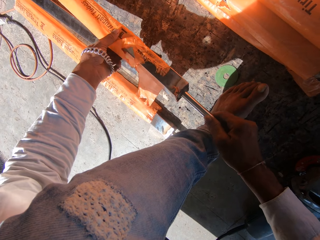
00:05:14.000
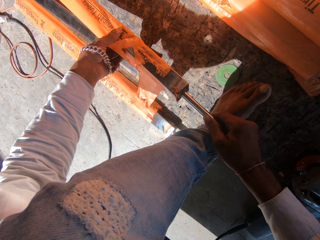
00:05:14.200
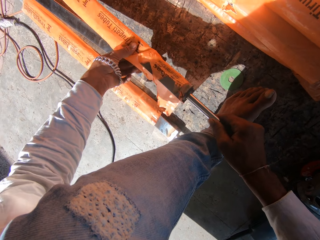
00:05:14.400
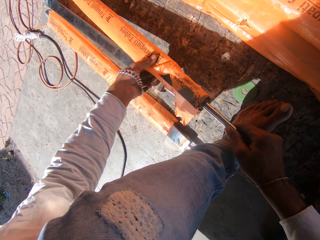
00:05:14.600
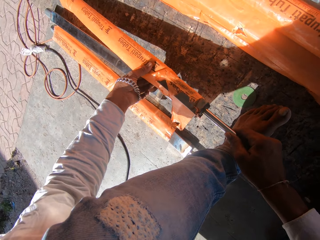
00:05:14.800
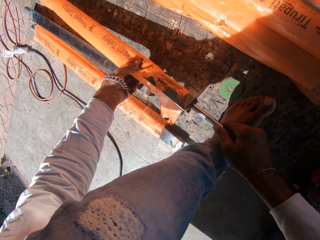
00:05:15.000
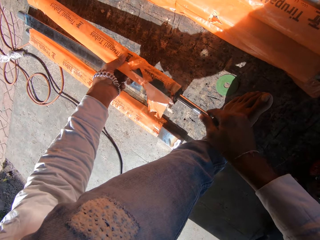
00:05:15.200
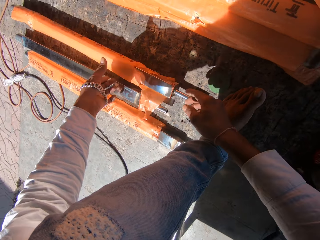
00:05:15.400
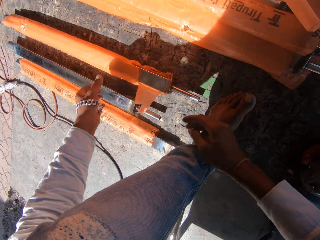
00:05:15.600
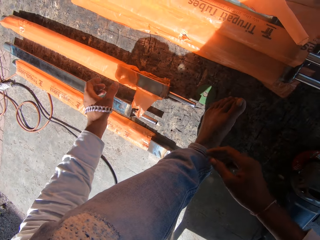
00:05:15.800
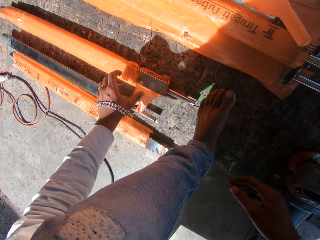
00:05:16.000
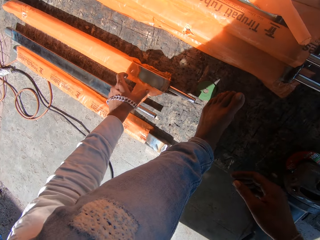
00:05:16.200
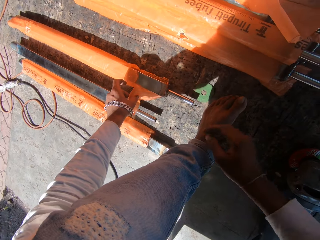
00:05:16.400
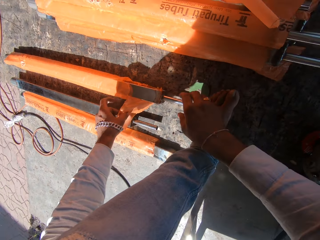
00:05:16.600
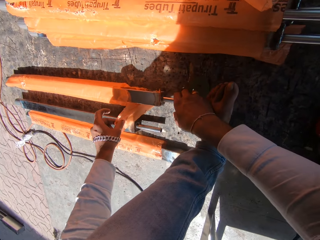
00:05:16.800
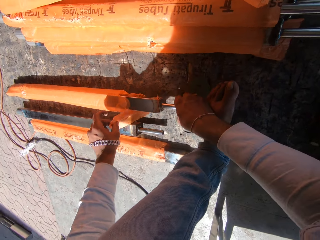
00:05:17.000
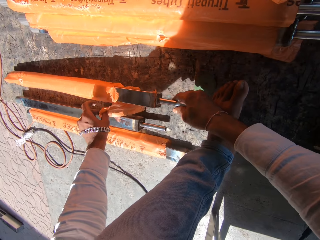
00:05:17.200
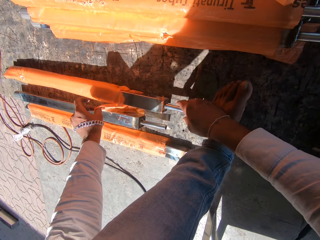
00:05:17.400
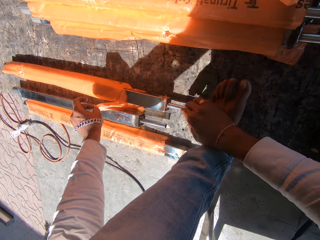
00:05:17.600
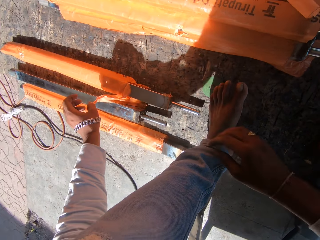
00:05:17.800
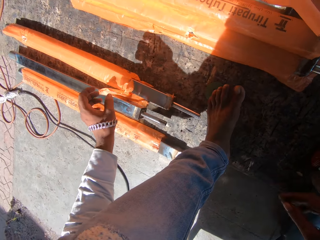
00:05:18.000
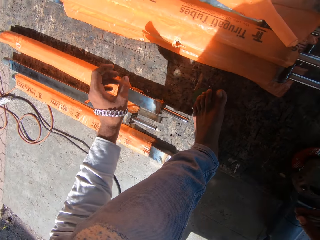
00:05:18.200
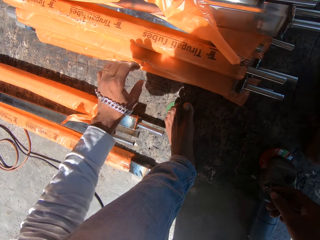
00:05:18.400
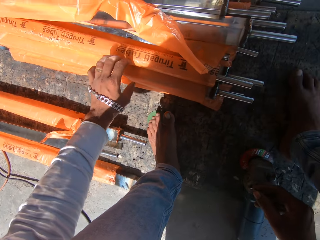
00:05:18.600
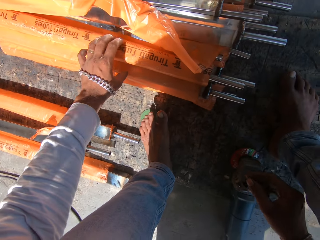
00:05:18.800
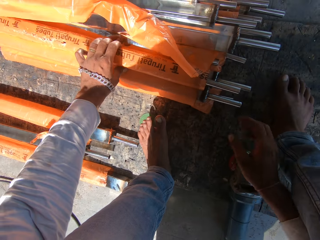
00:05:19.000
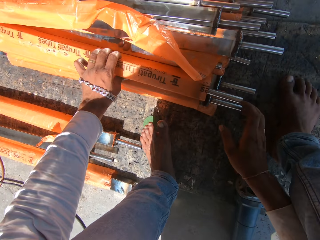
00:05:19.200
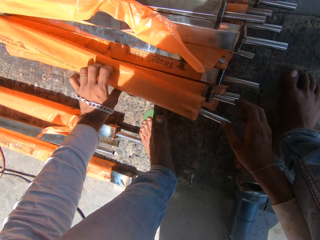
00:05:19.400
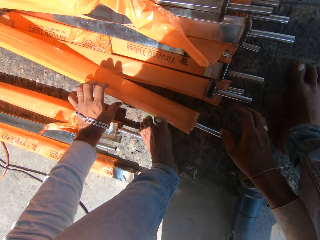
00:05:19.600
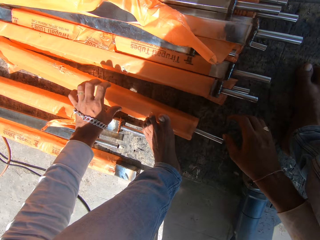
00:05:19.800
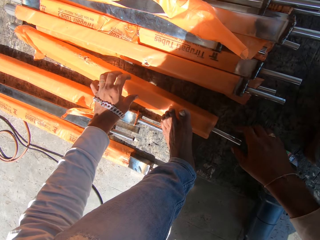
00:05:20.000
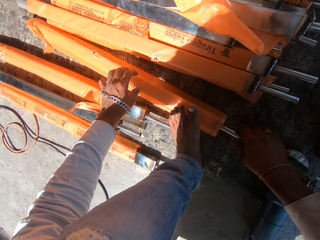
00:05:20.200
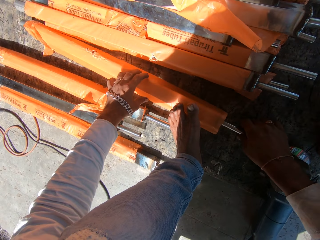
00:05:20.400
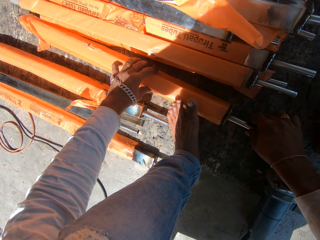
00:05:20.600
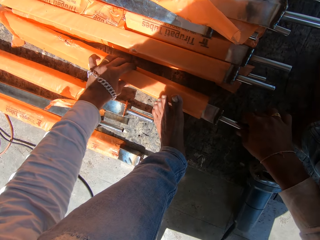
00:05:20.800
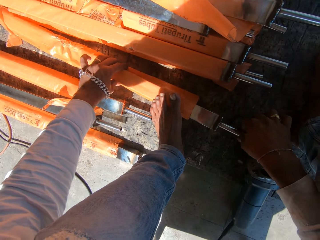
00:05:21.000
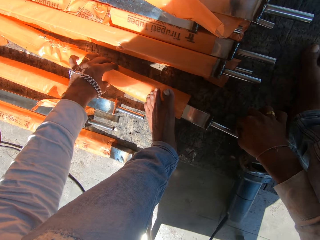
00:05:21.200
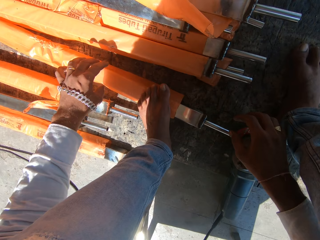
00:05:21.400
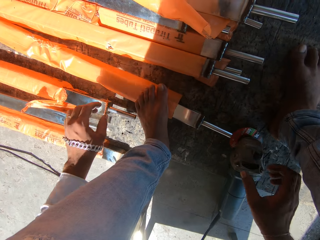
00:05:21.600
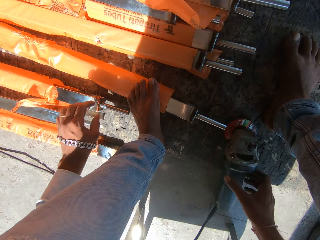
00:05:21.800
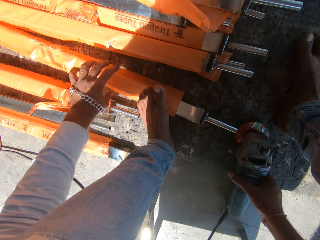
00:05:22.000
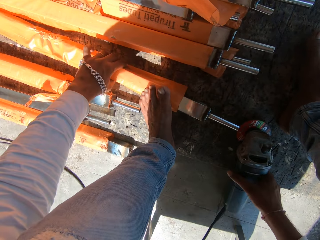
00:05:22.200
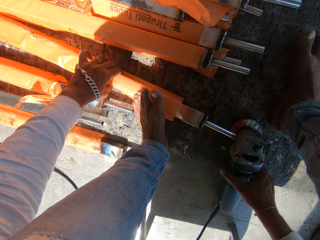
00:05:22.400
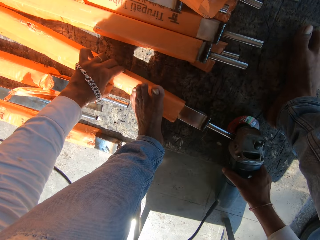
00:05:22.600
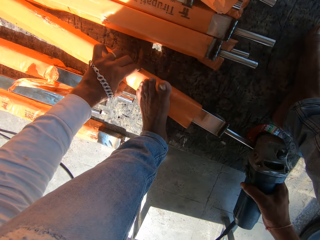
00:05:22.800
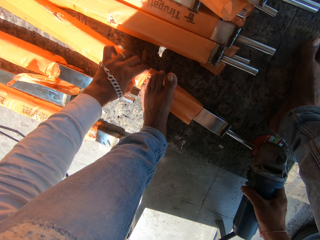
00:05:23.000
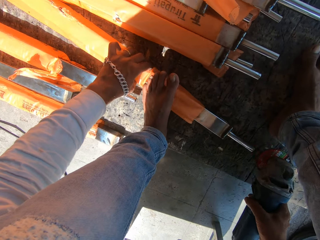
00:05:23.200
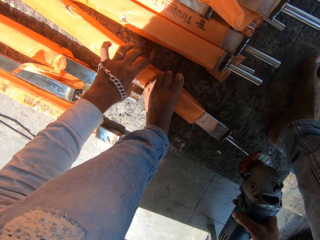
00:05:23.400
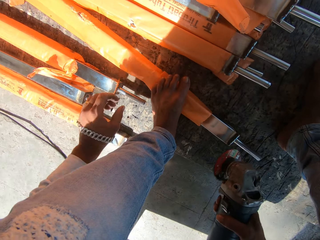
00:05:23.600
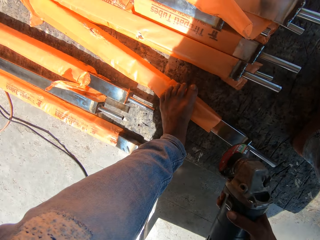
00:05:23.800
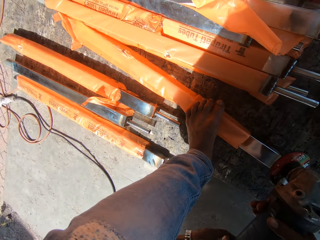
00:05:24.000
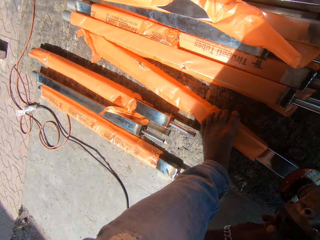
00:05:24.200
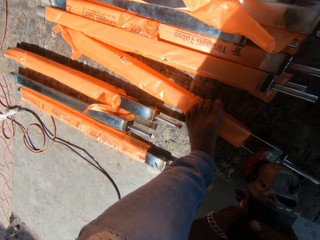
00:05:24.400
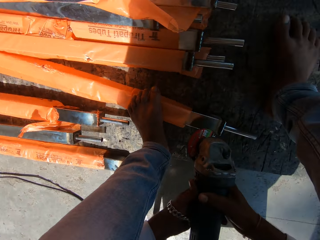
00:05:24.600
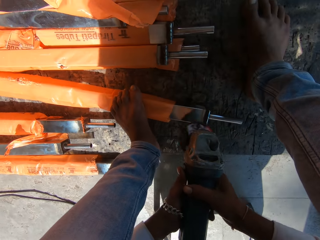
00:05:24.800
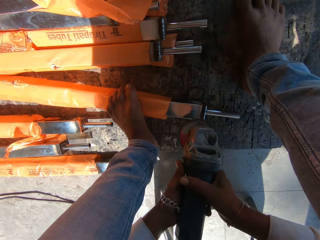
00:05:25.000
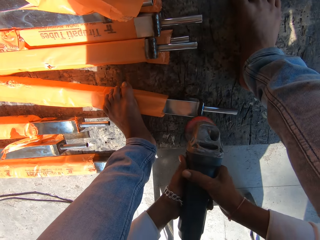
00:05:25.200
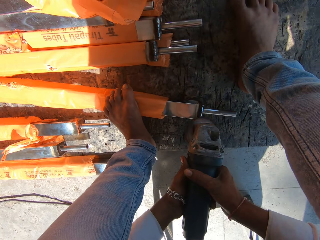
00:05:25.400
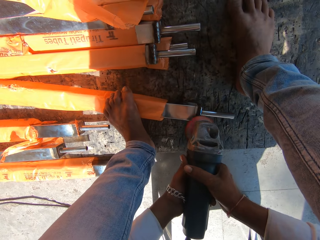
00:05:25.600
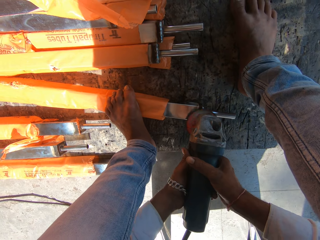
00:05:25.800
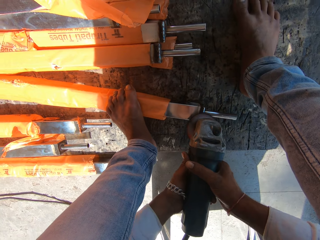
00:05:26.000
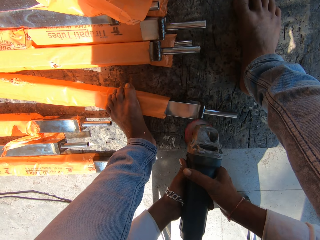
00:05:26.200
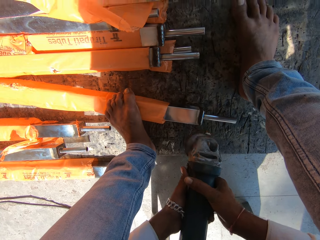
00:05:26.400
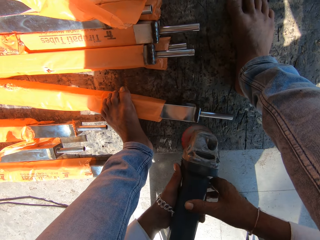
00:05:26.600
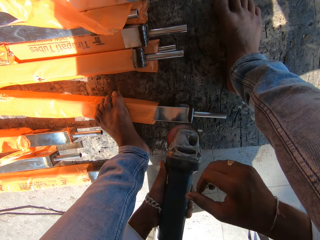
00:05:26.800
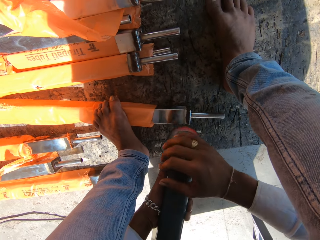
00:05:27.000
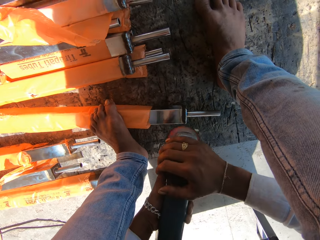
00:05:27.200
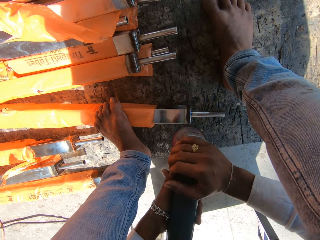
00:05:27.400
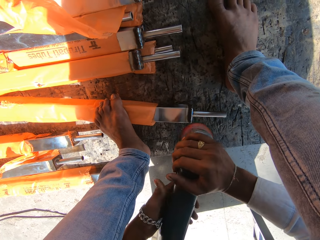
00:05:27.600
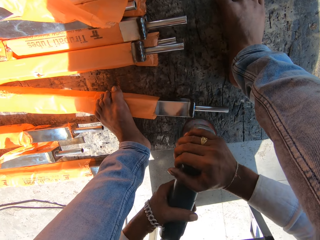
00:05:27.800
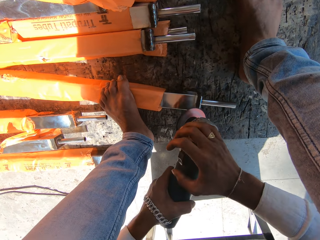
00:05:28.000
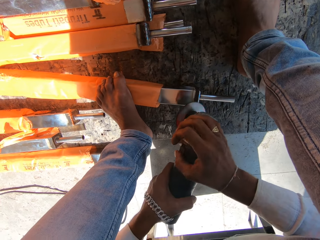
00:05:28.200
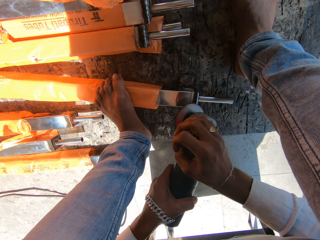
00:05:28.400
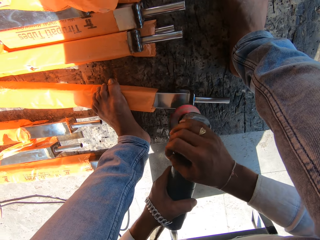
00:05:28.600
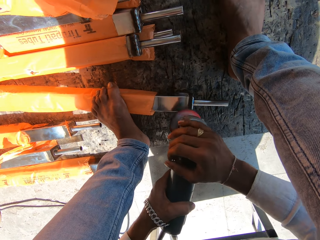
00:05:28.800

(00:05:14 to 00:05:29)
The camera wearer drops the metal tube on the floor with both hands. He holds the protective wrap on the metal tube with his left hand. He lifts the metal tube from the floor with his left hand. He drops the metal tube on the floor with his left hand. He holds the metal tube on a stack of metal tubes with his left hand. He picks up the metal tube from the stack of metal tubes with his left hand. He drops the metal tube on the floor with his left hand. He picks up the metal tube from the floor with his right hand. He holds the protective wrap on the metal tube with his left hand. He pulls the metal tube on the floor out of the protective wrap with his right hand. He holds the angle grinder on the floor with his right hand. He adjusts the metal tube on the floor with his left hand. He picks up the angle grinder from the floor with his right hand. He holds the angle grinder with both hands. He operates the angle grinder in both hands. He welds. He polishes the metal tube on the floor with the angle grinder in both hands. He adjusts his right hand on the angle grinder. He adjusts his left hand on the angle grinder.

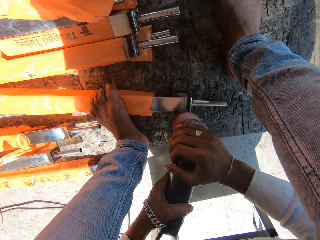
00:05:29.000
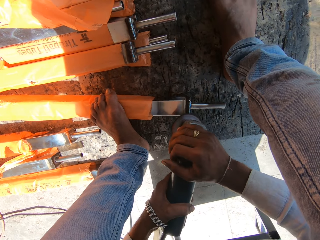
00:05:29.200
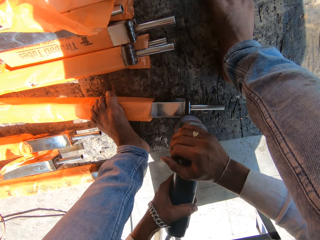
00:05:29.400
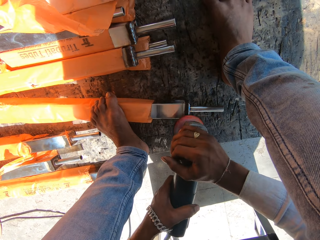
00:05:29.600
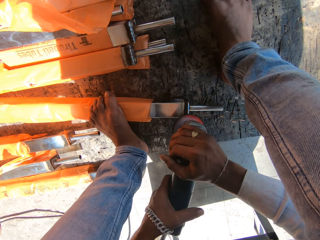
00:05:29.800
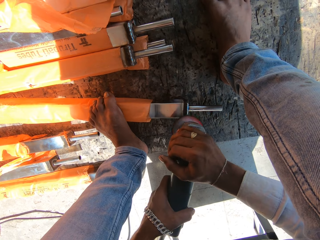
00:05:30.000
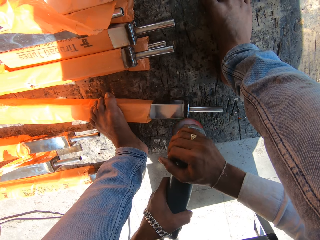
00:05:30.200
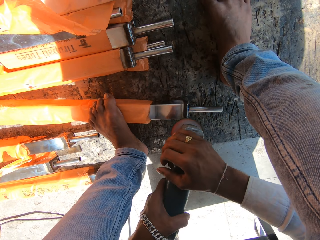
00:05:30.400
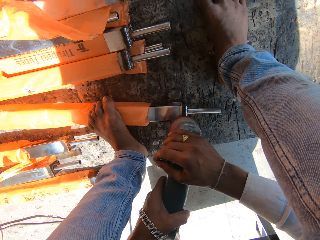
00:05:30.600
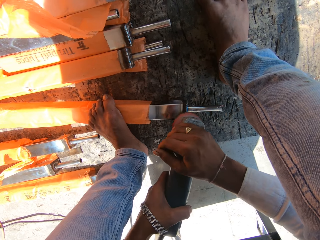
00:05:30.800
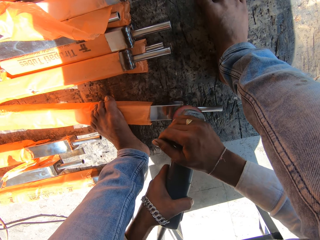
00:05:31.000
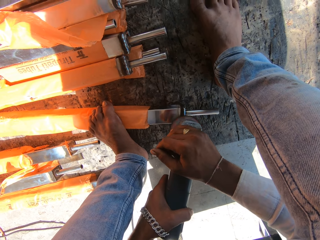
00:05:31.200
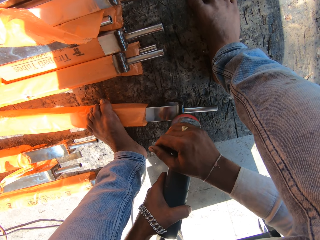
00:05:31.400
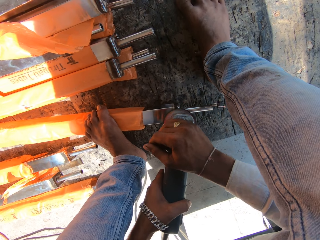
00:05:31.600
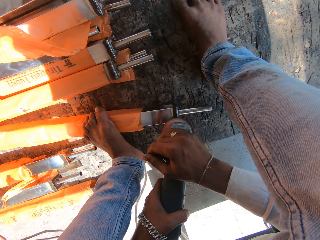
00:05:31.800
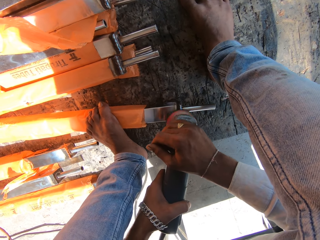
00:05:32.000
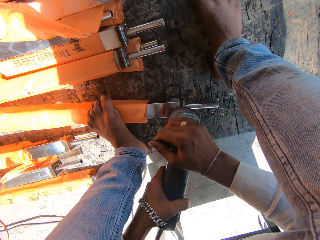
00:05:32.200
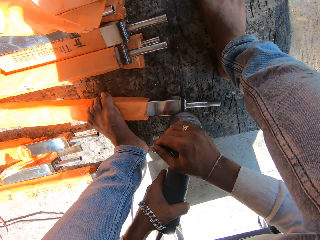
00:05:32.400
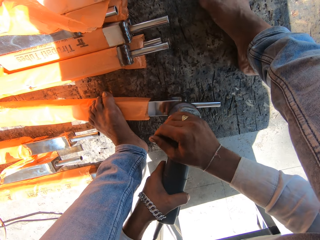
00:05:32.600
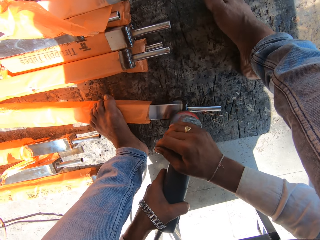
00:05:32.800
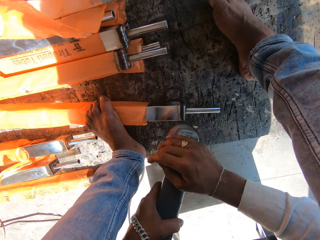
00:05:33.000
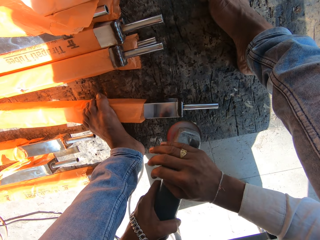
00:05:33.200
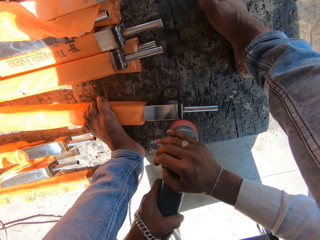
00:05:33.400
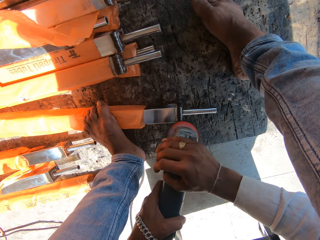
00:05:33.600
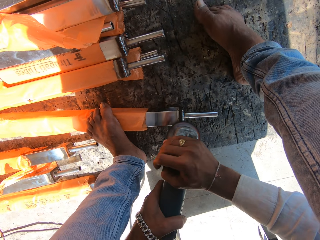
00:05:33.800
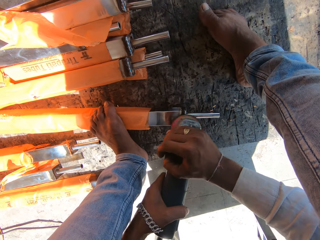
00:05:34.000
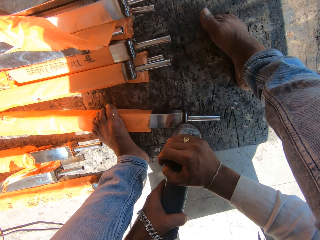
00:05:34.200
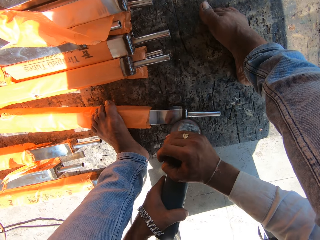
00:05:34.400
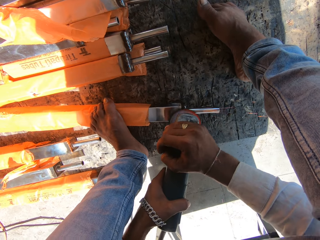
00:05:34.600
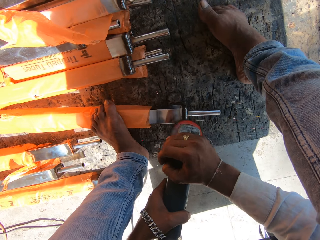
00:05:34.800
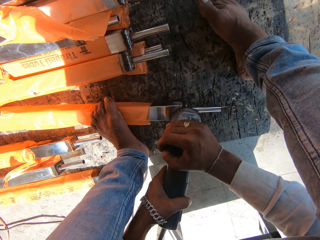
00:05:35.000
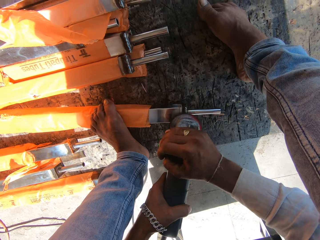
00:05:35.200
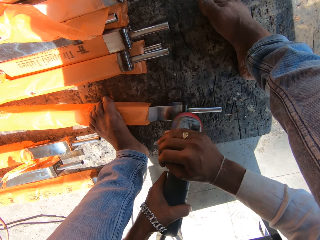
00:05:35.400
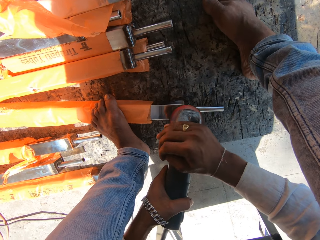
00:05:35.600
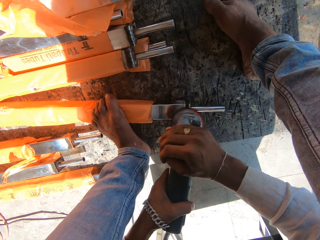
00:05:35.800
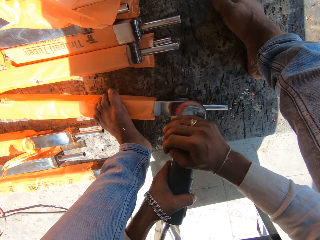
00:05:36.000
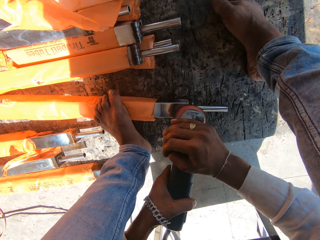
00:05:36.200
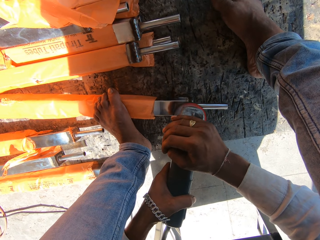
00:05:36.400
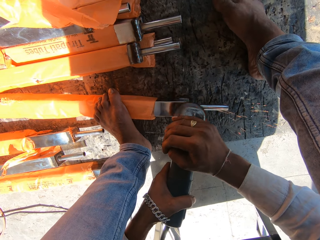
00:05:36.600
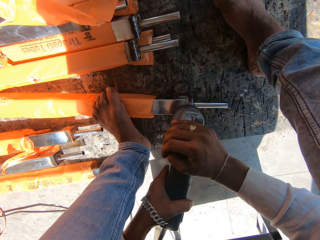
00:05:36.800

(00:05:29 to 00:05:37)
The camera wearer polishes the metal tube on the floor with the angle grinder in both hands. He adjusts his left hand on the angle grinder. He adjusts his right hand on the angle grinder. He adjusts his right hand on the angle grinder again.
